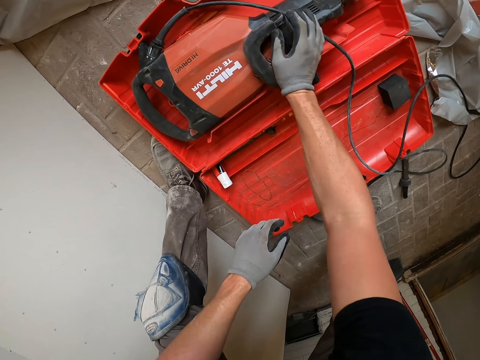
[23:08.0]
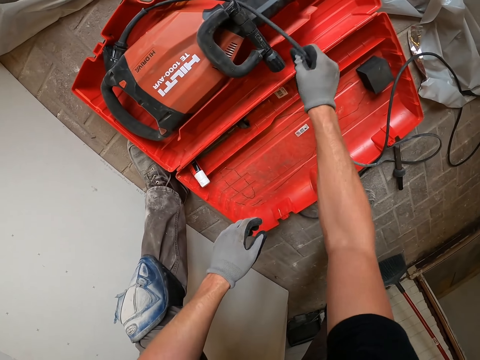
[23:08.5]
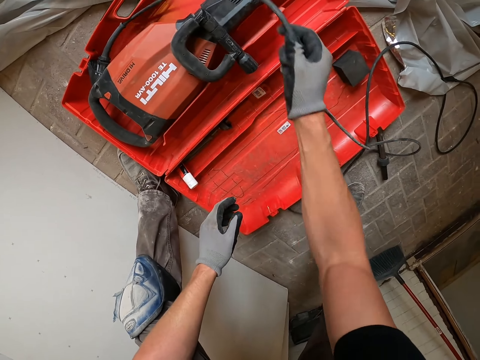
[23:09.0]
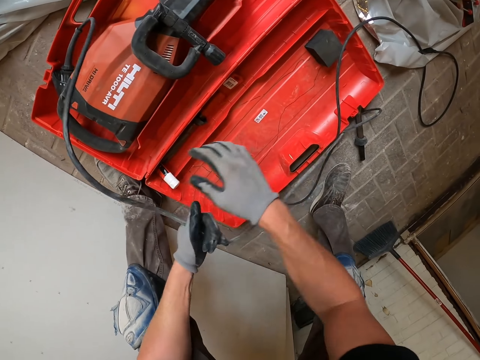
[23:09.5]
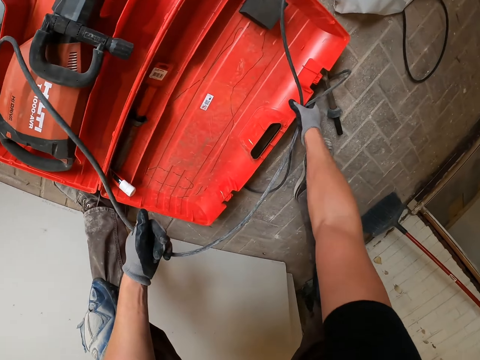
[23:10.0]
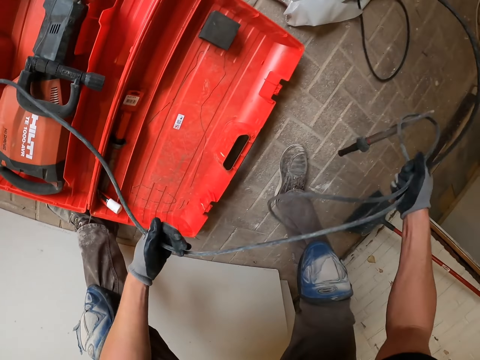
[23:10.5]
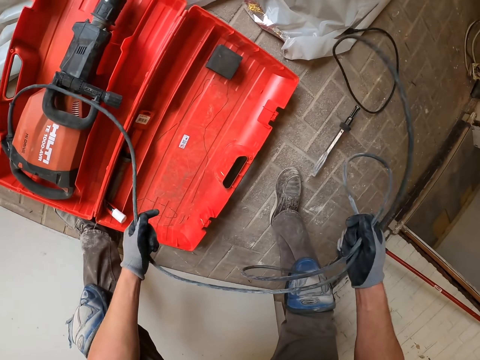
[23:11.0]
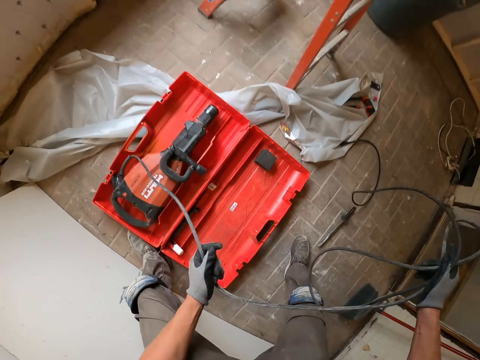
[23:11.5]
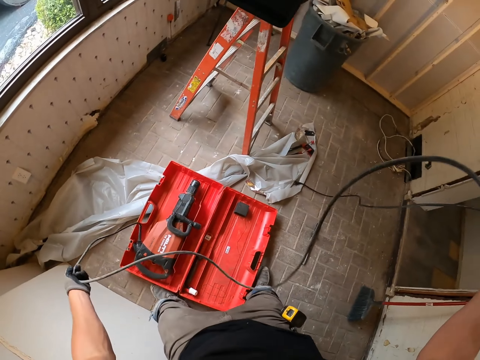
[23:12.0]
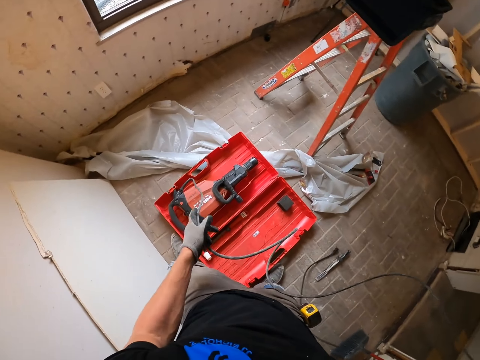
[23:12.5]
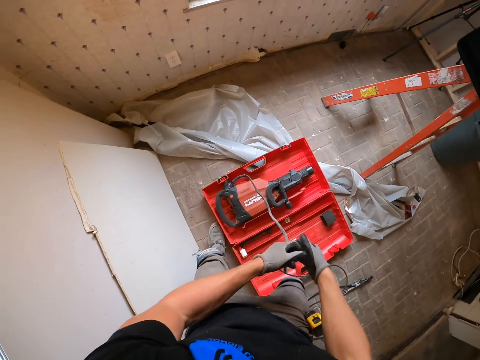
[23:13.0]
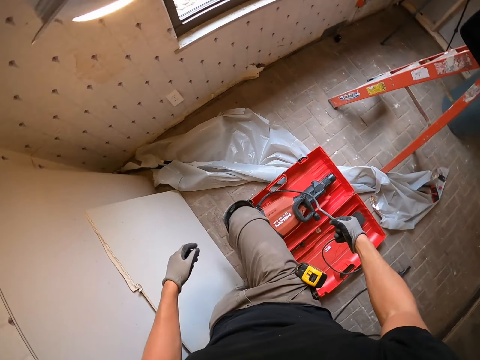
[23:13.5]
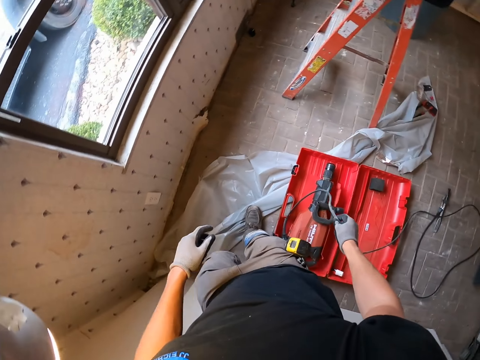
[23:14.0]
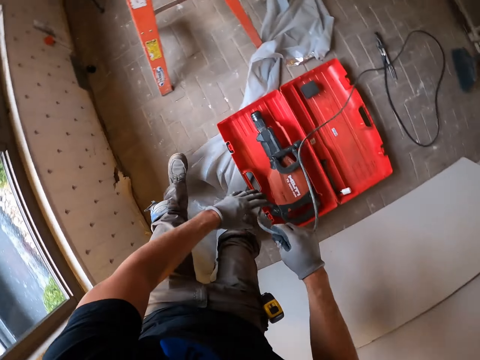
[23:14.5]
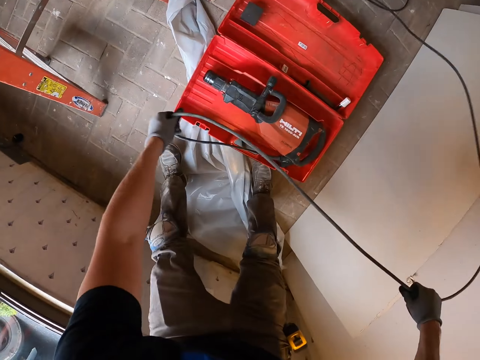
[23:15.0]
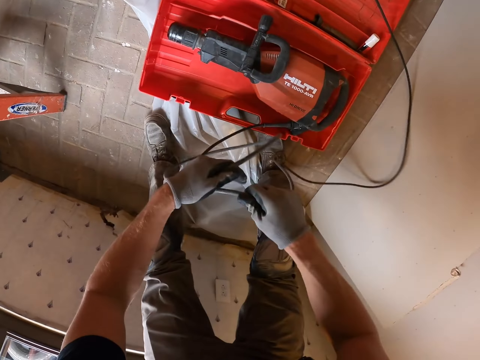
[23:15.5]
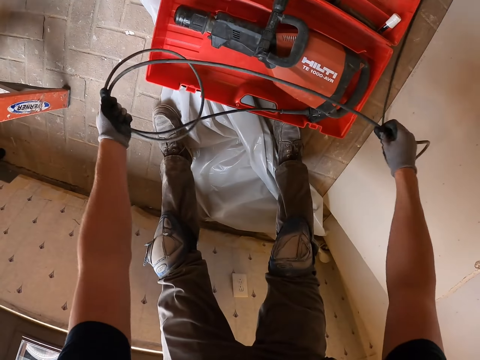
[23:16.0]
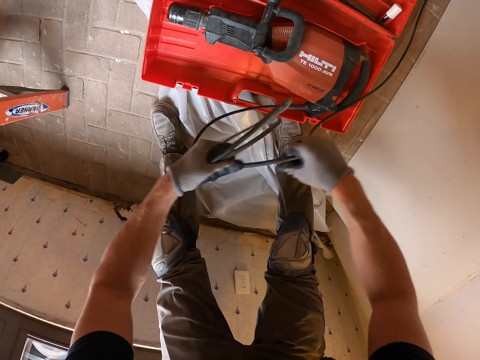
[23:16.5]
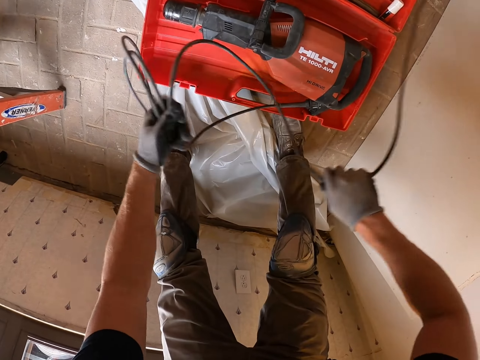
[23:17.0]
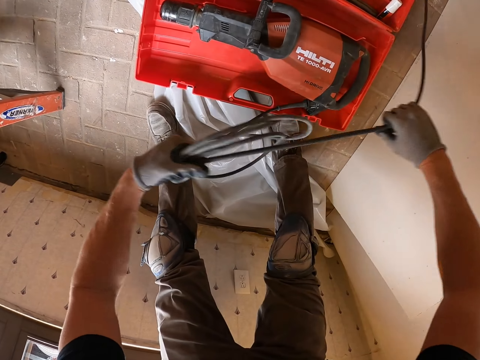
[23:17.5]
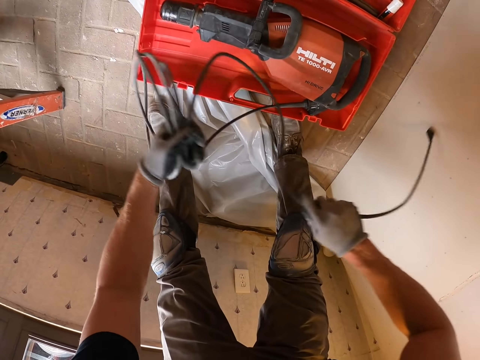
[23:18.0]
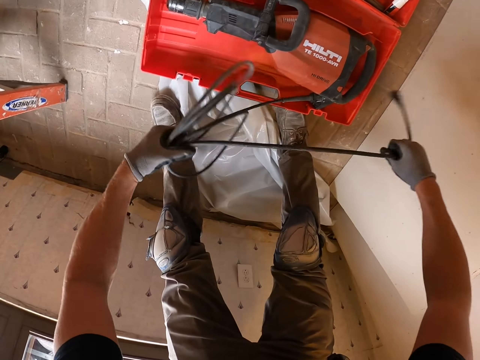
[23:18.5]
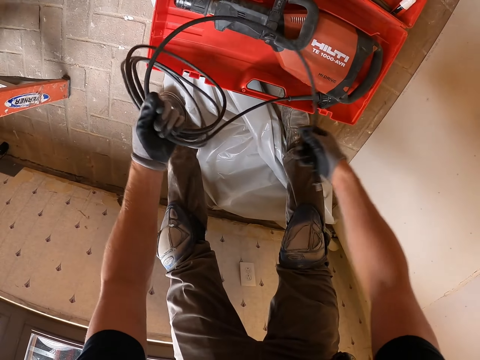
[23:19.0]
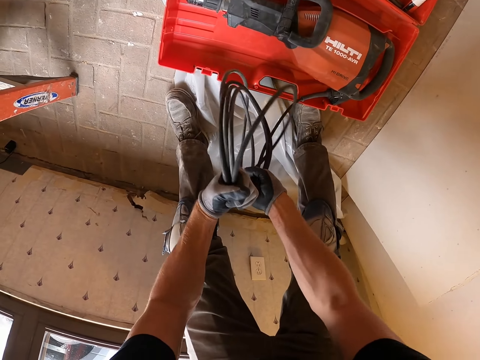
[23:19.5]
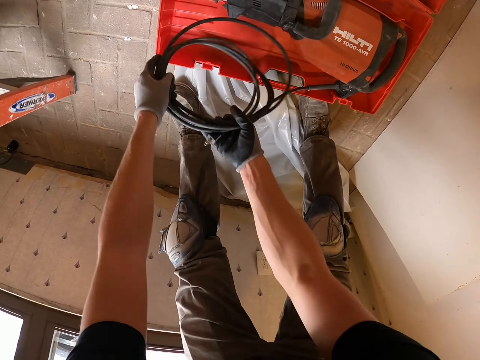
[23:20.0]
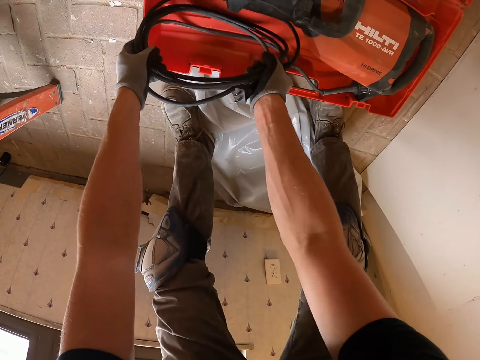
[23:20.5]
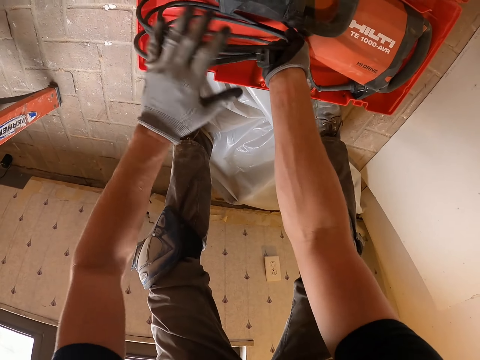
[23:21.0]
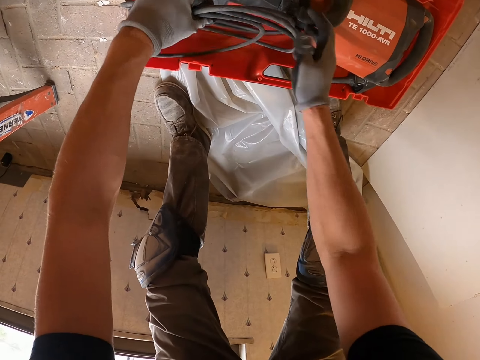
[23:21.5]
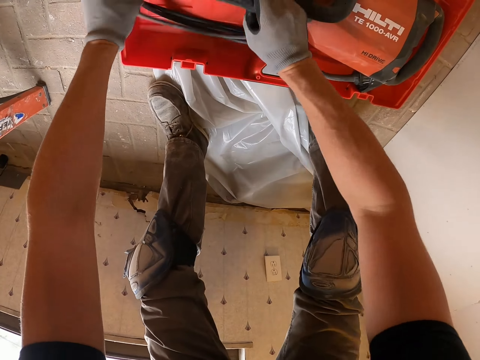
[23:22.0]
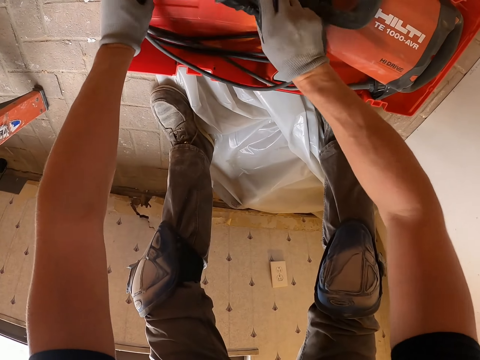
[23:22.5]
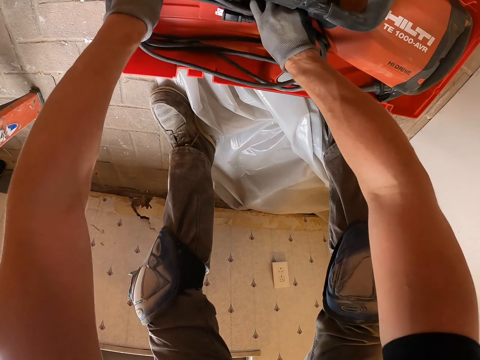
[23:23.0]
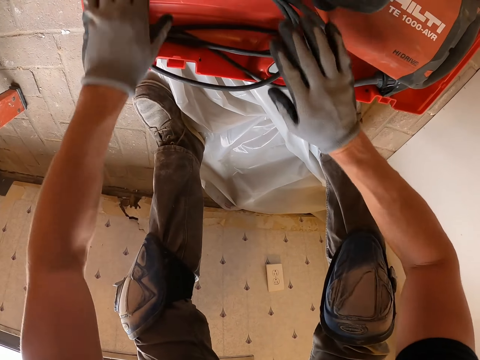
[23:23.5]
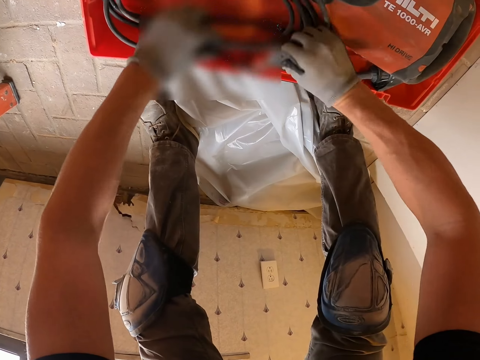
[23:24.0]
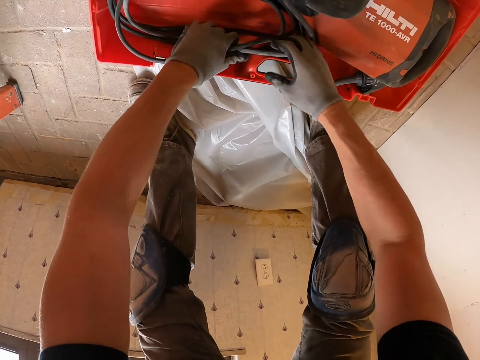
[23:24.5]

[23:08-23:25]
The camera wearer lifts the wire. They fold the wire. They put the wire in the box.

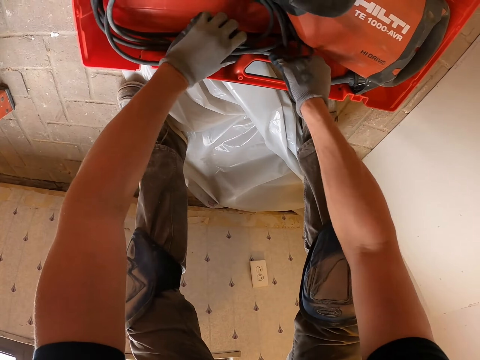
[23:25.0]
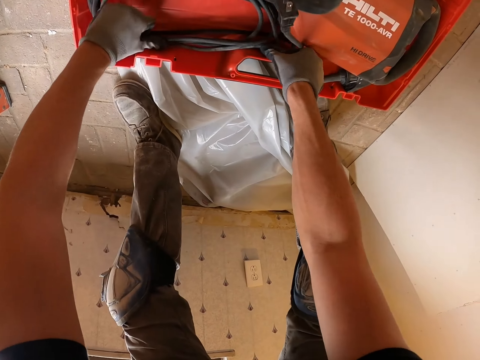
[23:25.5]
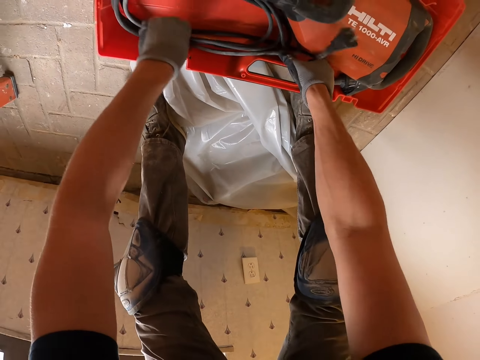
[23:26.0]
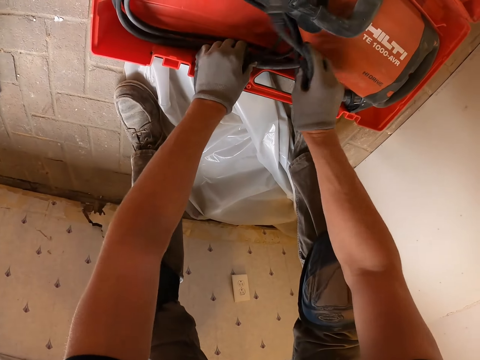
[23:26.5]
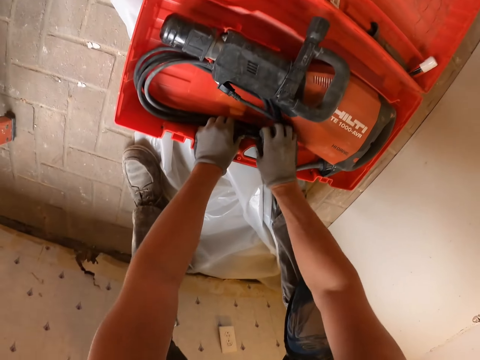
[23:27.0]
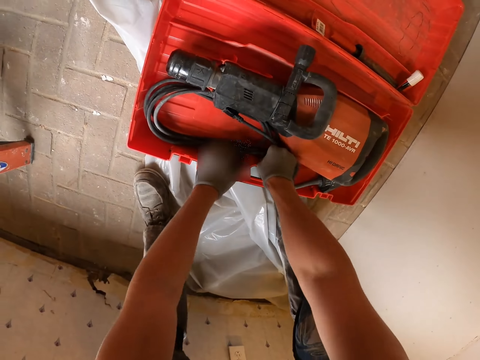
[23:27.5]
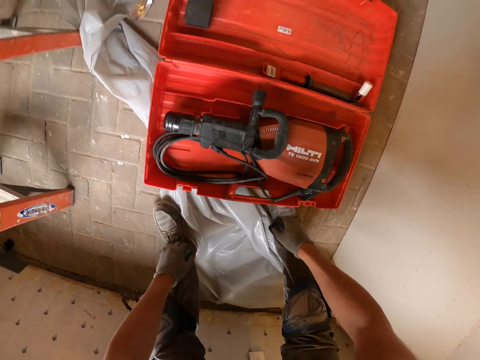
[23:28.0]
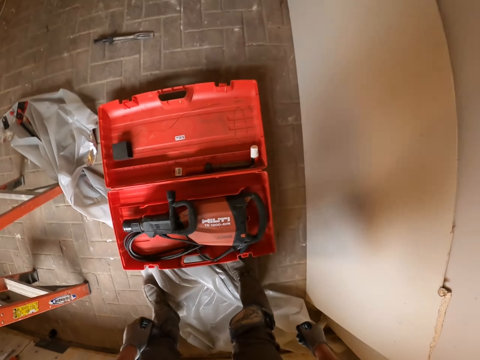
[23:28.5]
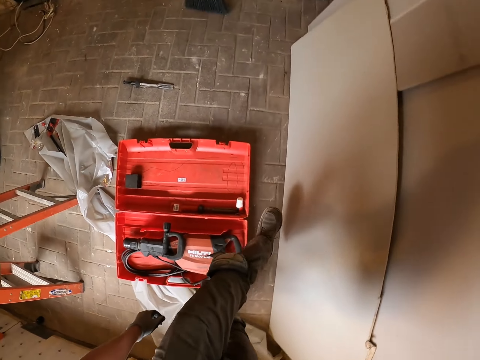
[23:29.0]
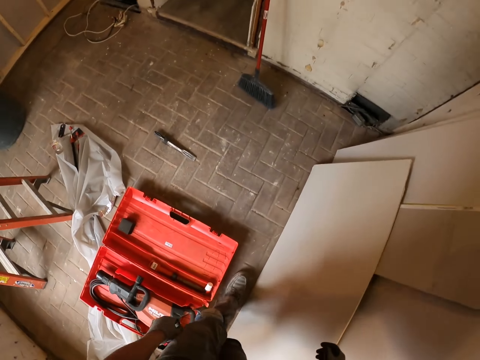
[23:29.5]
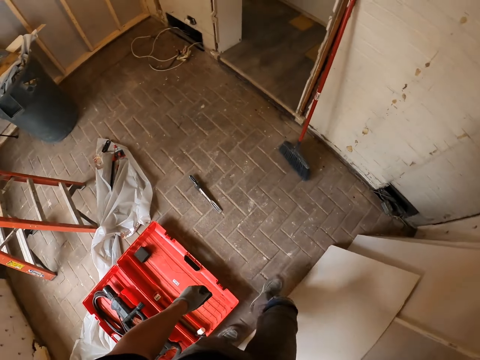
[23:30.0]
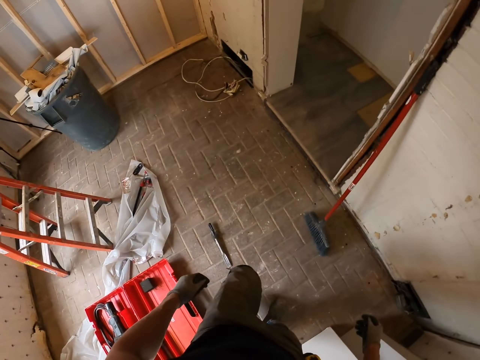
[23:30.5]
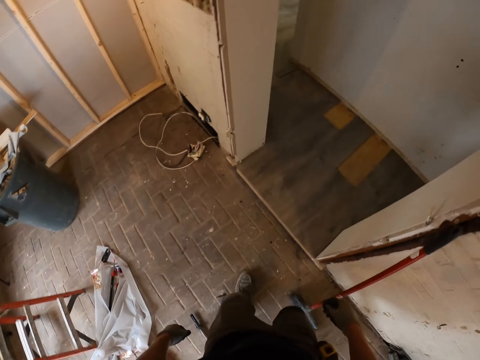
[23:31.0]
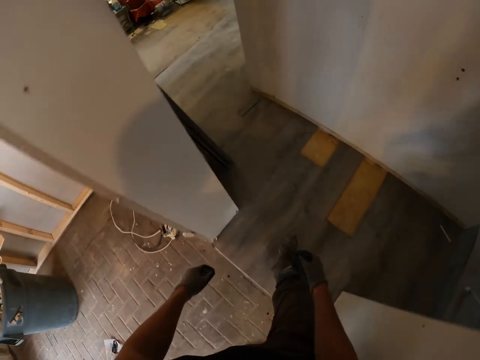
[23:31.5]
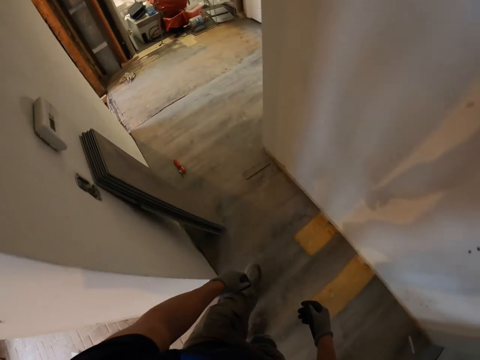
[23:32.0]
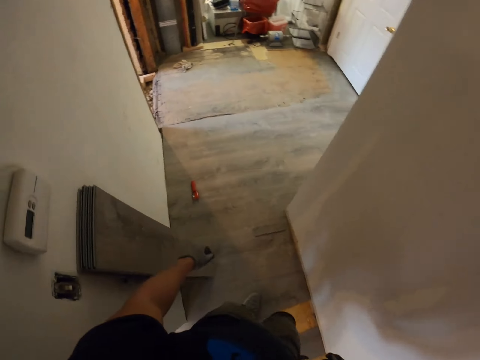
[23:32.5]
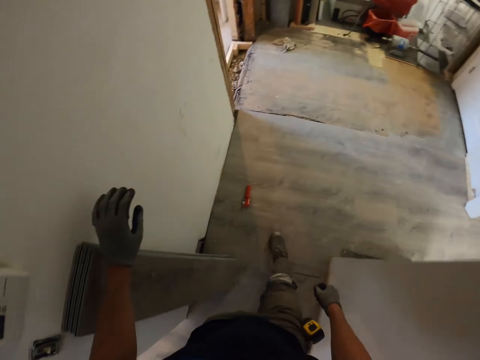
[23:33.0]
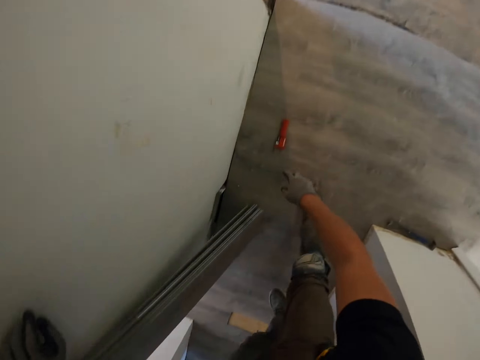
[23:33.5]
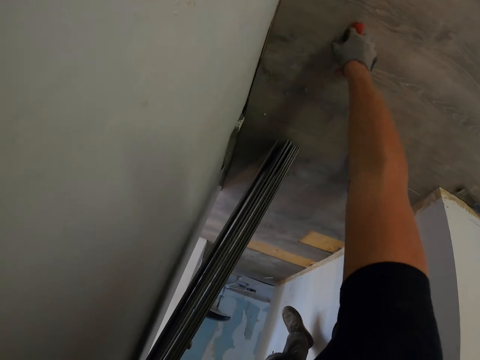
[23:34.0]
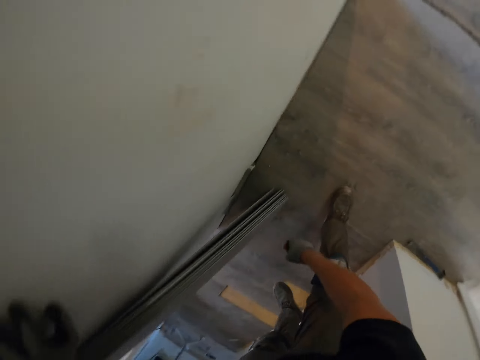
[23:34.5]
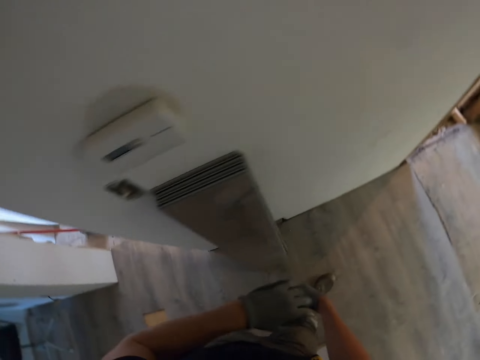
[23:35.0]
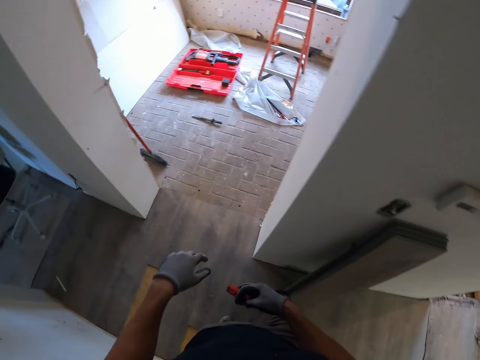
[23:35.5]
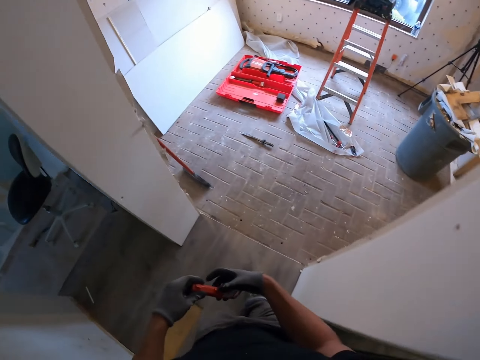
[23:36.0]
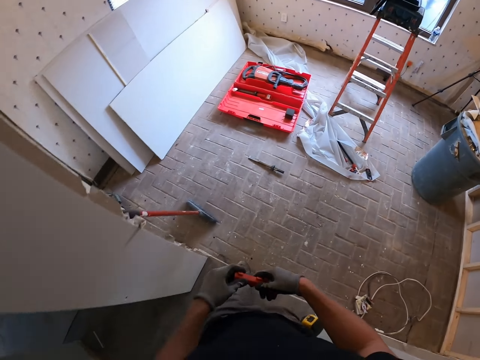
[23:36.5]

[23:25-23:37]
The camera wearer walks to another room. They lift the chisel handle from the floor.
